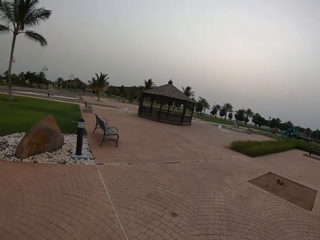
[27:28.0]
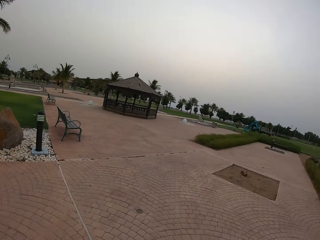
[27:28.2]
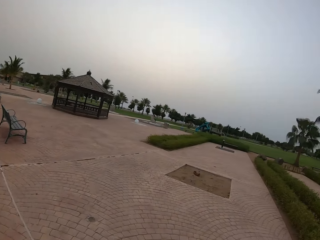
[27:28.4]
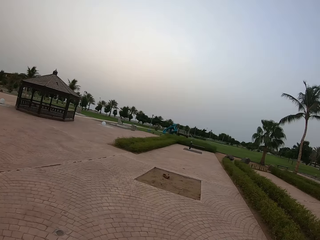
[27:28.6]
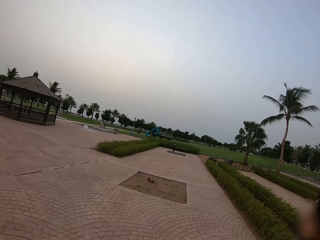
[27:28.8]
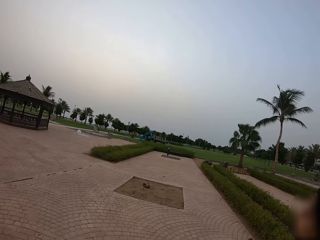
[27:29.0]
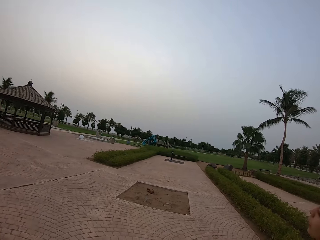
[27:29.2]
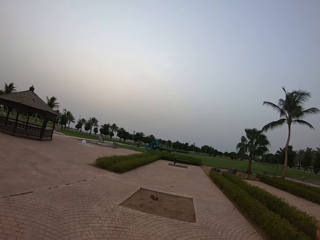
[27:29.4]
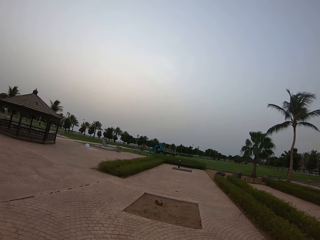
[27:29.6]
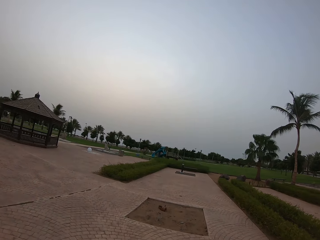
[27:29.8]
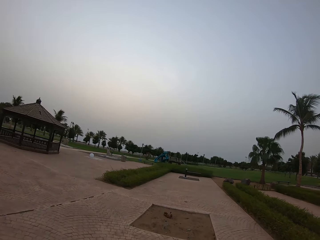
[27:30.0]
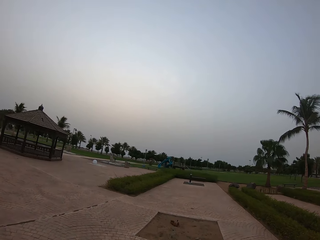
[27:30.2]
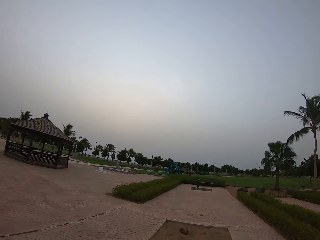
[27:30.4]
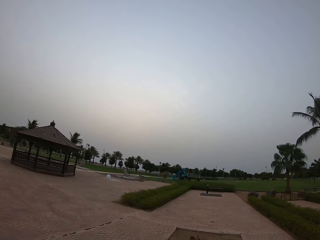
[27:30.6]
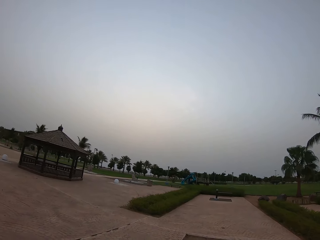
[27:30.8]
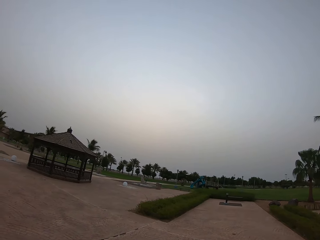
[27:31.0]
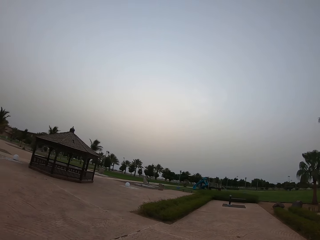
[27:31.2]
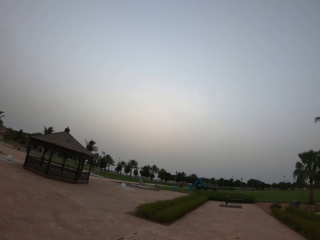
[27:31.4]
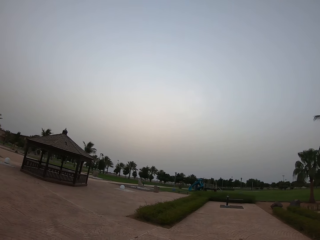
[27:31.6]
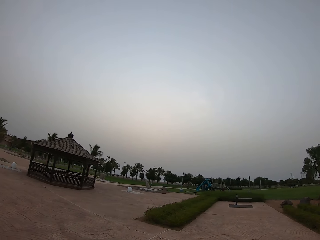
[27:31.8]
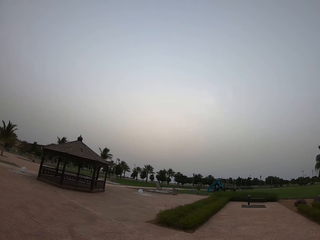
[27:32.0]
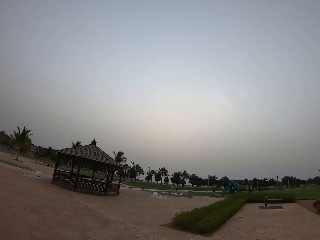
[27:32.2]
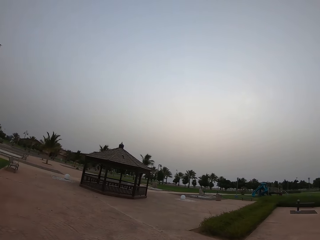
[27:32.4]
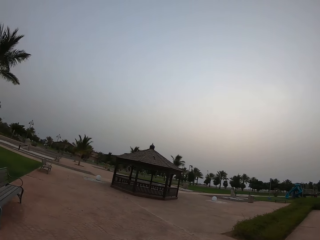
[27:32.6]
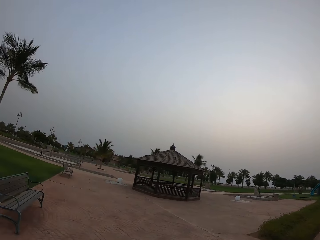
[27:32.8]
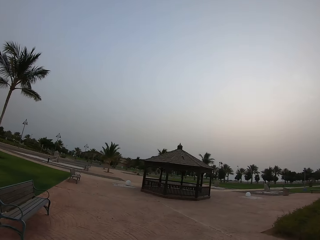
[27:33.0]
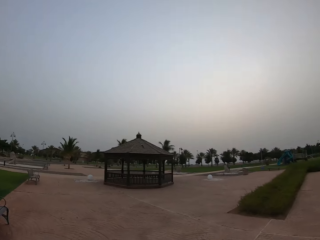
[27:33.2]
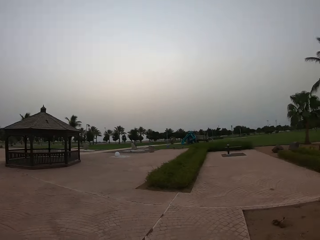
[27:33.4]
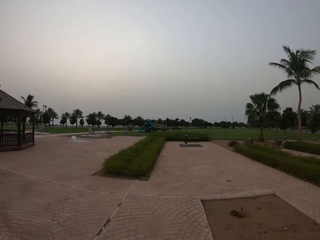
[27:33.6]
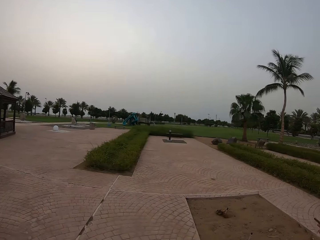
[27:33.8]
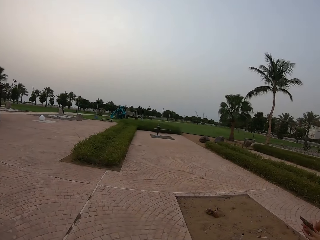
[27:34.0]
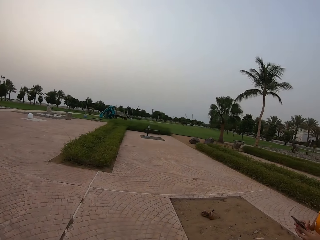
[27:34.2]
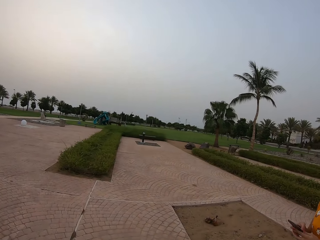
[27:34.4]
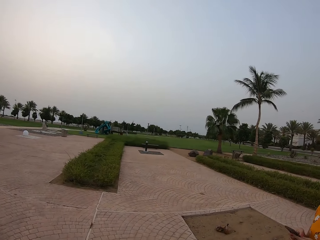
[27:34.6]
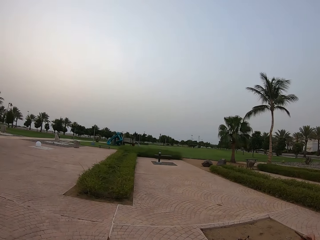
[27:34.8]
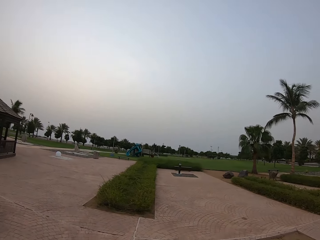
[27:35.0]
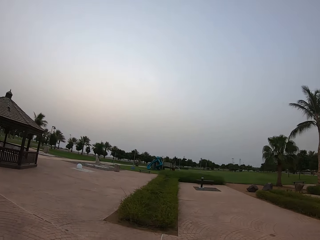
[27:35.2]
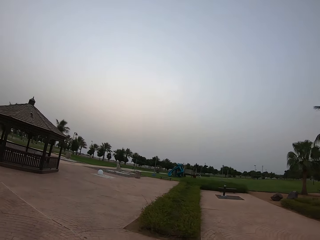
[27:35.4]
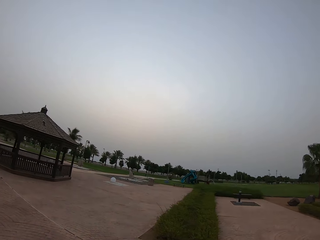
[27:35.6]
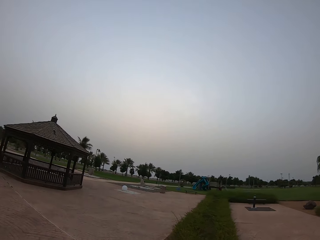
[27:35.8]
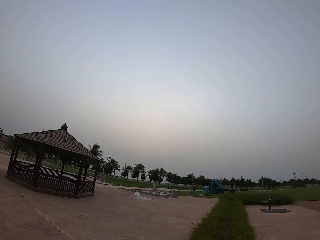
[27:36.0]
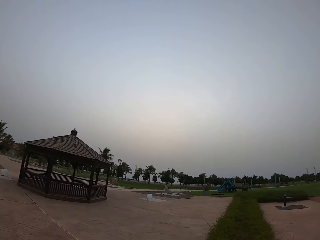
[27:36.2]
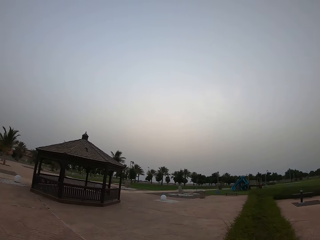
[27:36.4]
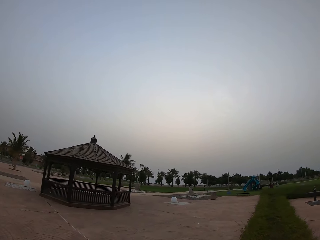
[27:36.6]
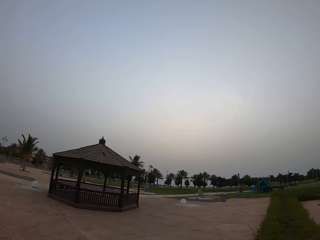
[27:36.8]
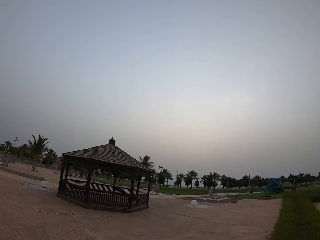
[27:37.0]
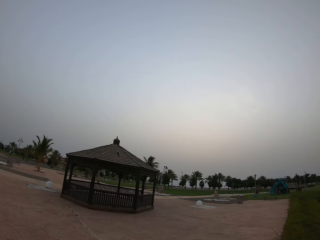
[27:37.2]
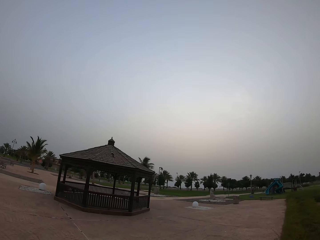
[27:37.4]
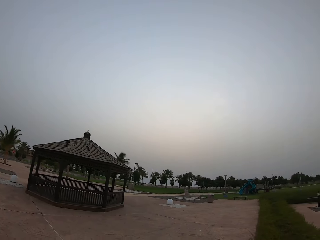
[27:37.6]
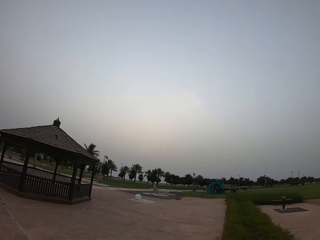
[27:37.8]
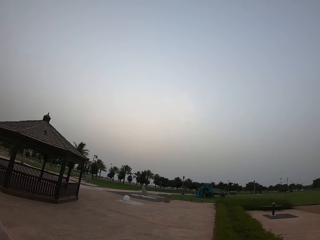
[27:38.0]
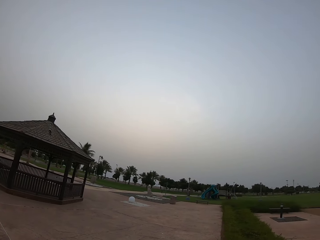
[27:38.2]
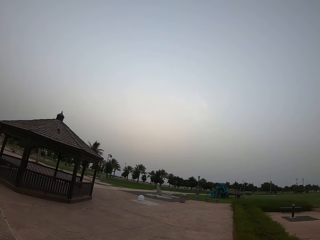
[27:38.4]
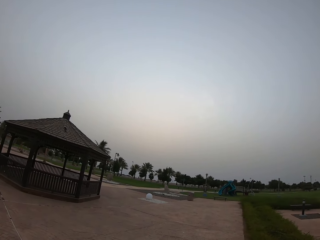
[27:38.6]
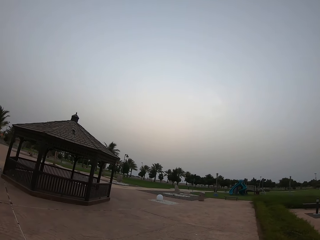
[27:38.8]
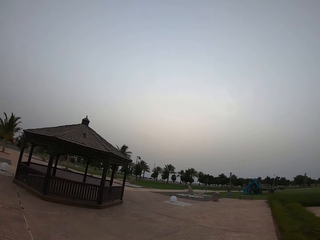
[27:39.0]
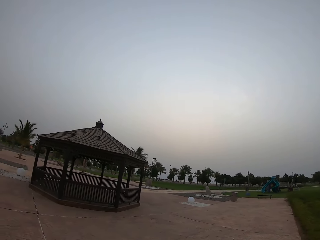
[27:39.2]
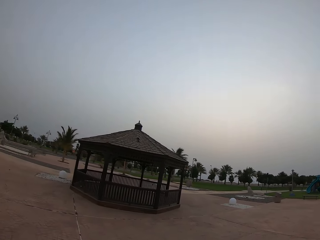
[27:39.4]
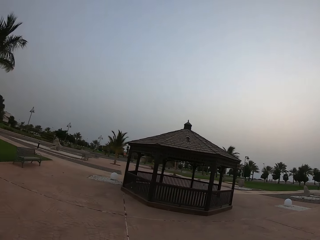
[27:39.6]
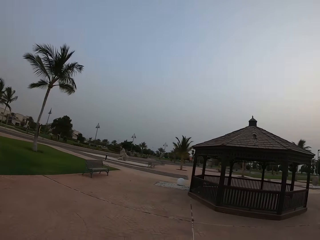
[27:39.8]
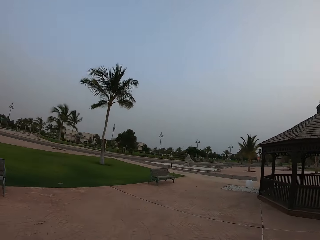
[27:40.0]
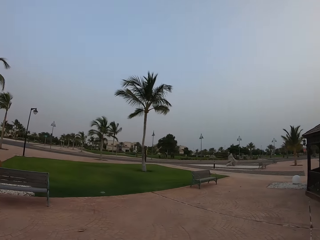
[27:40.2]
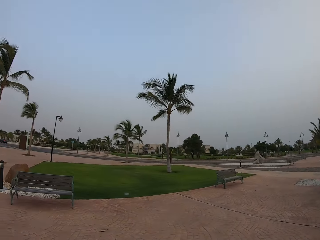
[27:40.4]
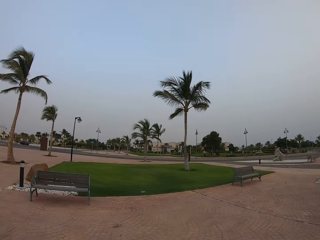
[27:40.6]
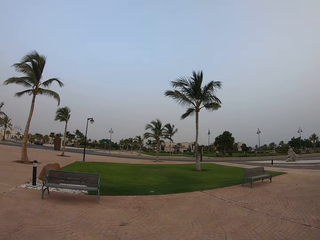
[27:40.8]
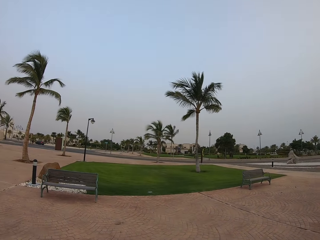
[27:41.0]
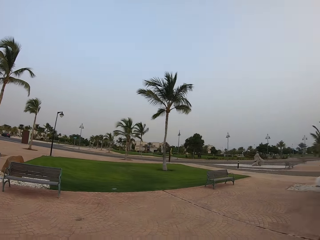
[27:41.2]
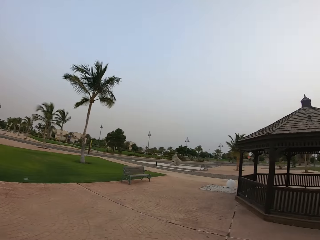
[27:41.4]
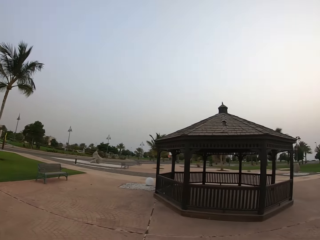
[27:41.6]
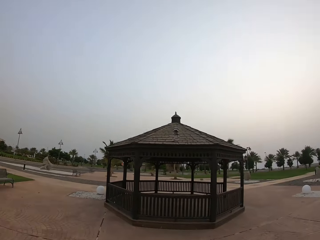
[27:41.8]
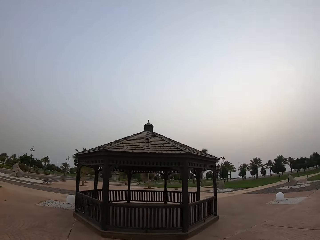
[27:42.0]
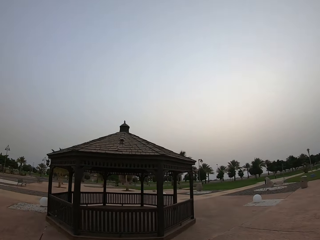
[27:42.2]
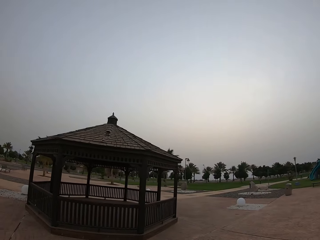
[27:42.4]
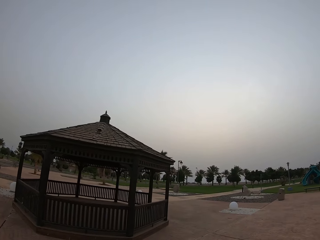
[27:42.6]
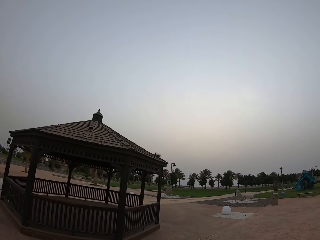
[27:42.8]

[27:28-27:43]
The camera wearer walks beside another lady. The lady holds a phone. The camera wearer walks beside the lady on the cobbles. They look aside. They walk.

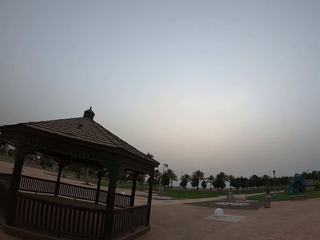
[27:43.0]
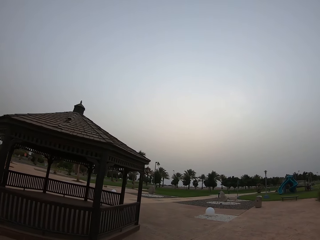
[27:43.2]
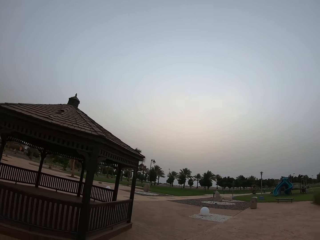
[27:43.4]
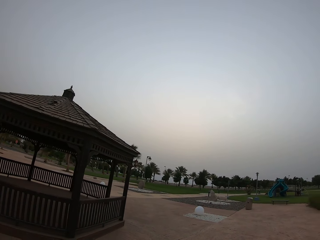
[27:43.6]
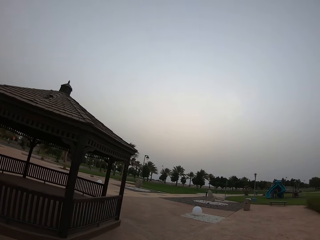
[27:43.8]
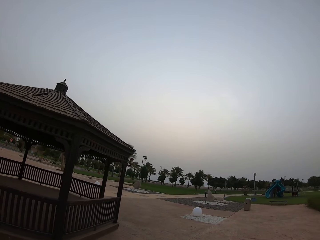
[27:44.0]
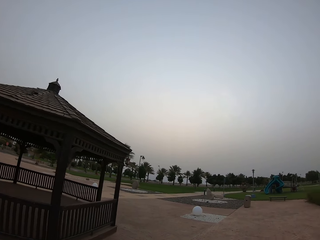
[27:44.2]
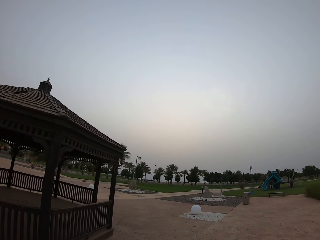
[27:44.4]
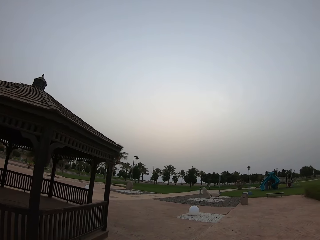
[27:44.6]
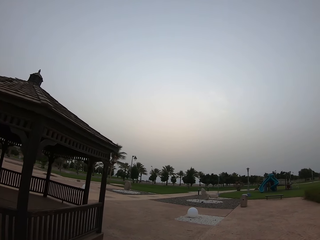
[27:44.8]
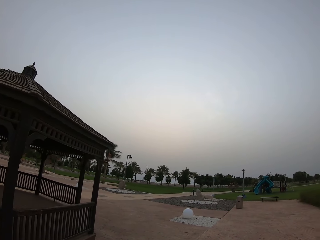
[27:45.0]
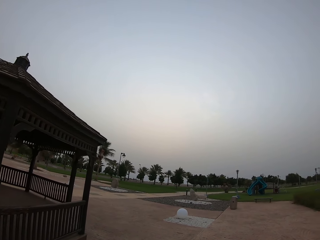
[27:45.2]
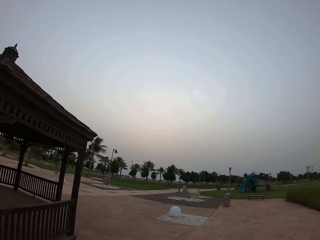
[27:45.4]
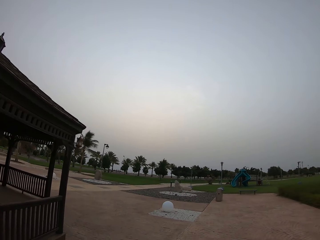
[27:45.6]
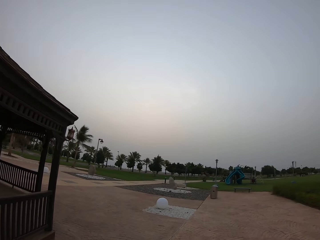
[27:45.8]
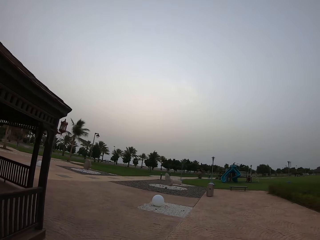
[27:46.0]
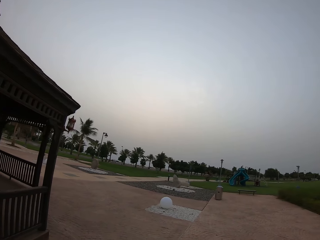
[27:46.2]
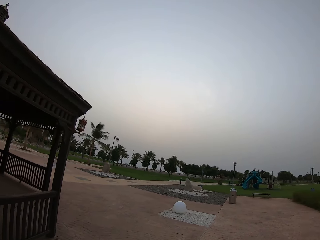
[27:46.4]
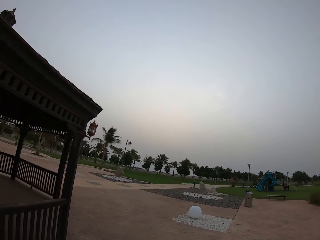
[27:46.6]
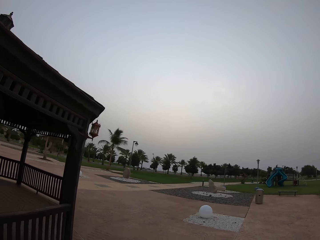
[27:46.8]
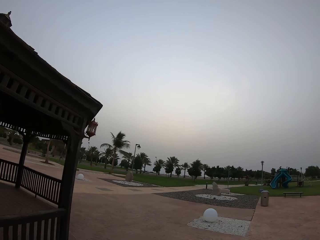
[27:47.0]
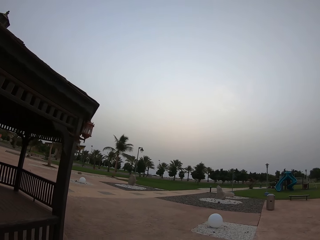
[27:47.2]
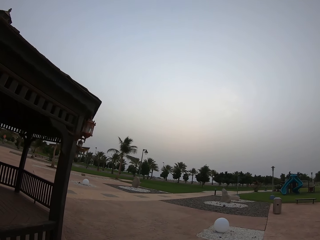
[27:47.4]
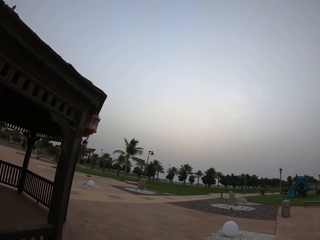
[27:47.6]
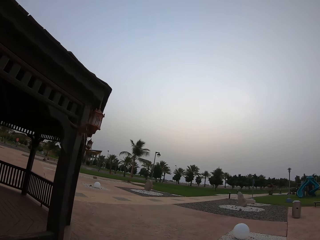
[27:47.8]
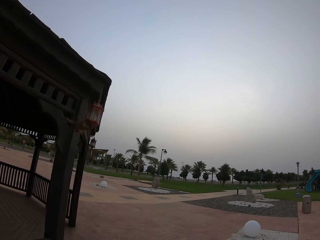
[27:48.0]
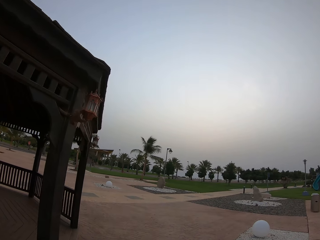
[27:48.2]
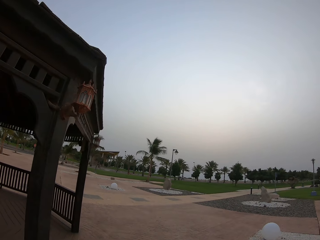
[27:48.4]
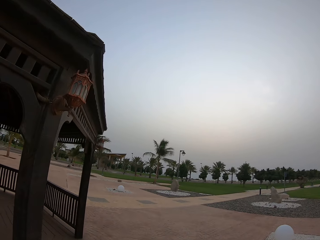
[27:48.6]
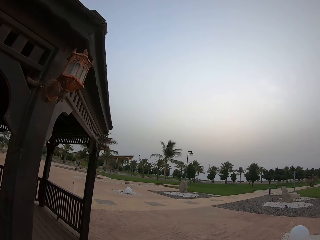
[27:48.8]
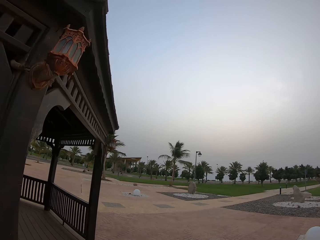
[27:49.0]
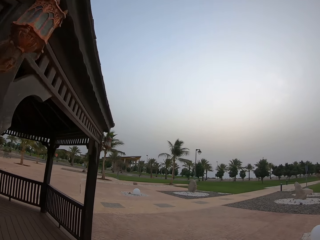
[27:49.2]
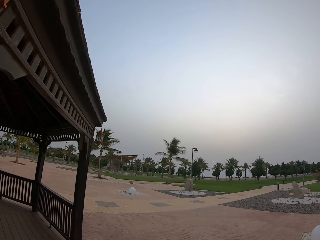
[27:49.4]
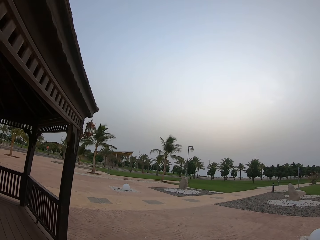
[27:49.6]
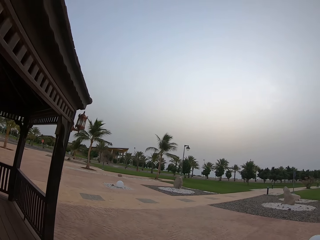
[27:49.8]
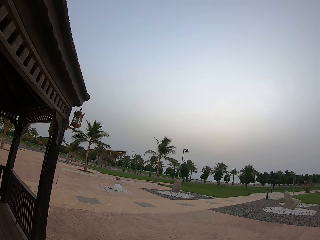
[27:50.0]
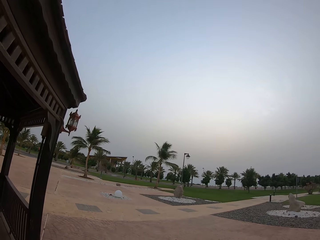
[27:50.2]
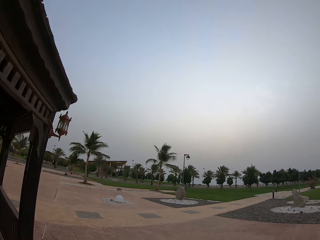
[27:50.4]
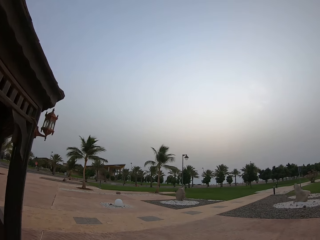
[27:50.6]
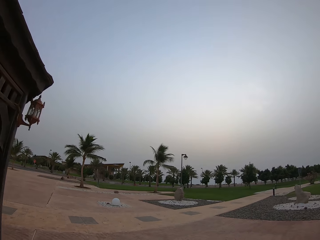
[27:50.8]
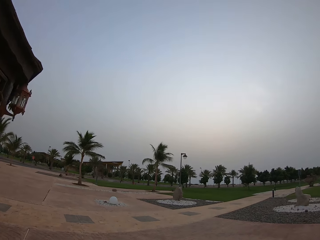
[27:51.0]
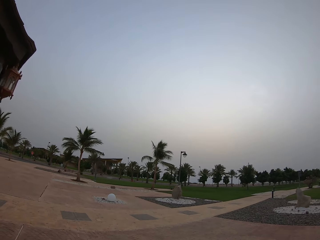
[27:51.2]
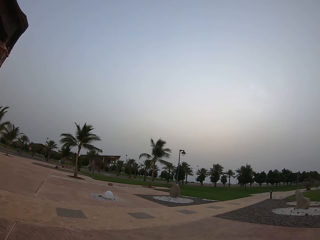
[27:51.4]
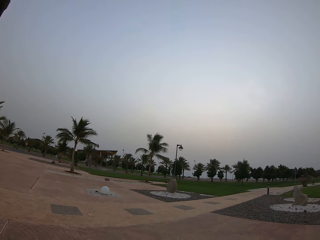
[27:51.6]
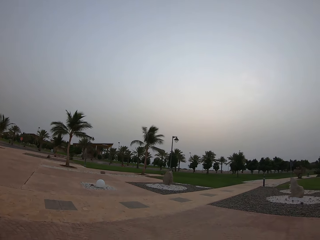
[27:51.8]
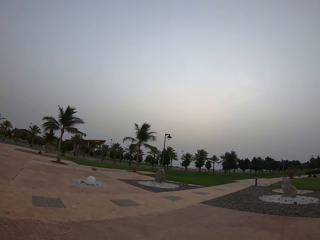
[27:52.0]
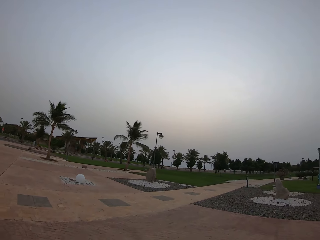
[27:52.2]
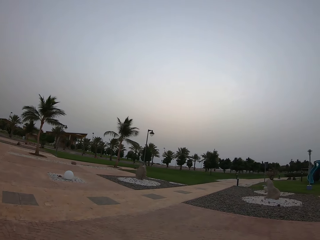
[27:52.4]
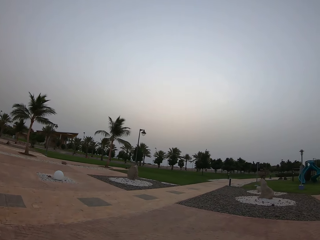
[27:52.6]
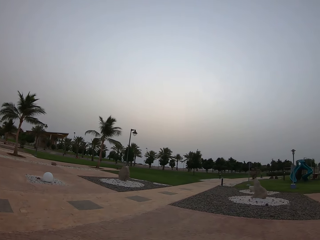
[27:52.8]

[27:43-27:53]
The camera wearer looks at the shade. They walk along the shade.
